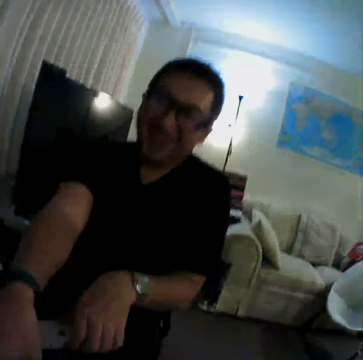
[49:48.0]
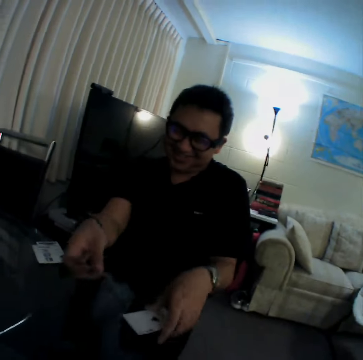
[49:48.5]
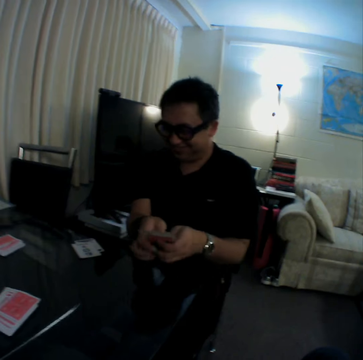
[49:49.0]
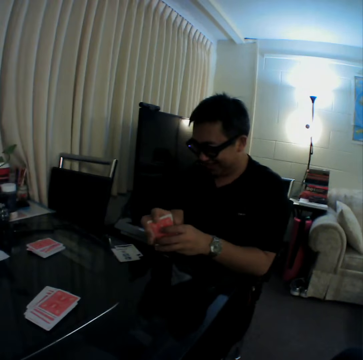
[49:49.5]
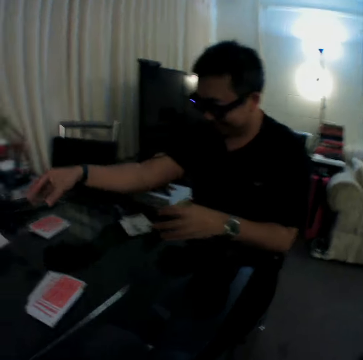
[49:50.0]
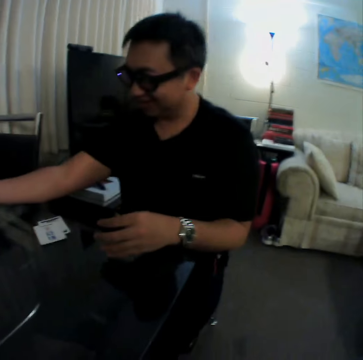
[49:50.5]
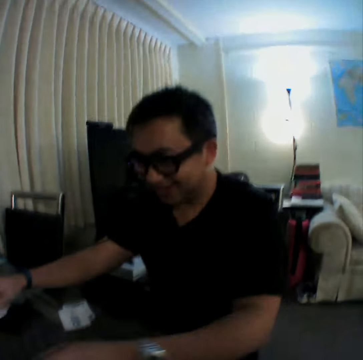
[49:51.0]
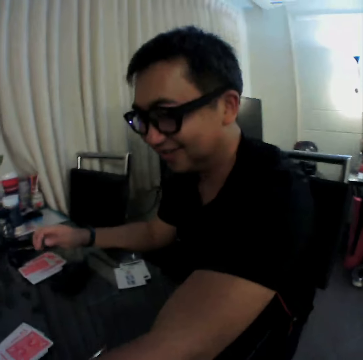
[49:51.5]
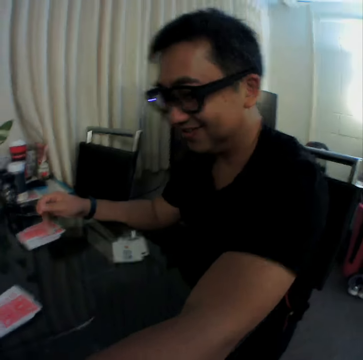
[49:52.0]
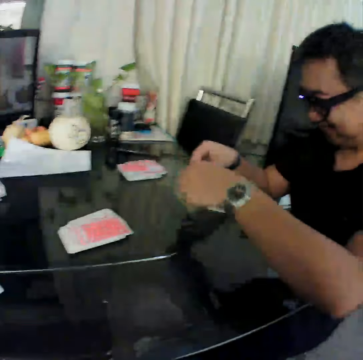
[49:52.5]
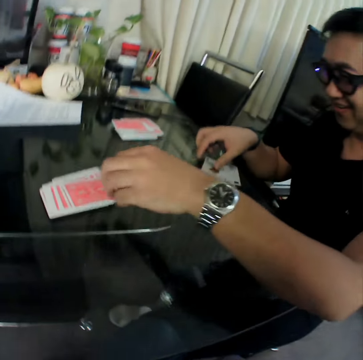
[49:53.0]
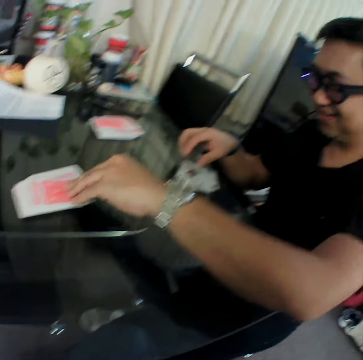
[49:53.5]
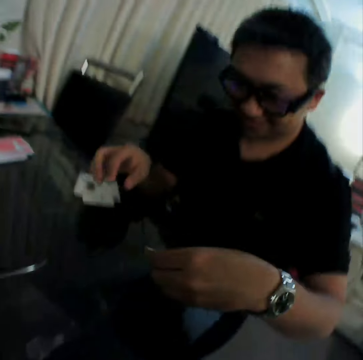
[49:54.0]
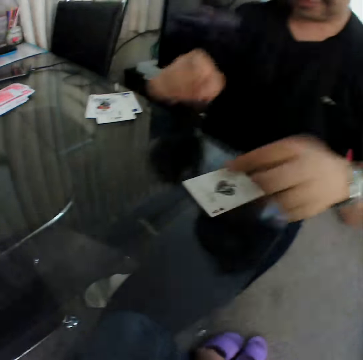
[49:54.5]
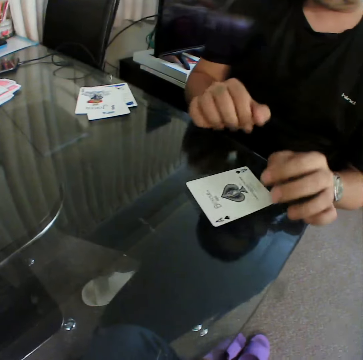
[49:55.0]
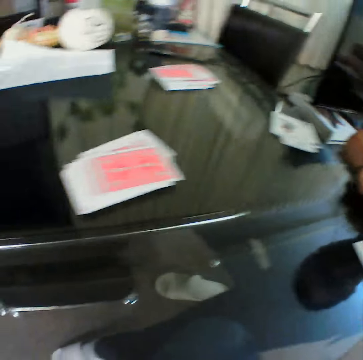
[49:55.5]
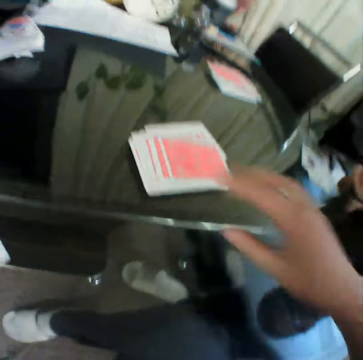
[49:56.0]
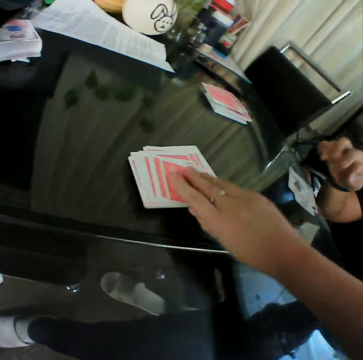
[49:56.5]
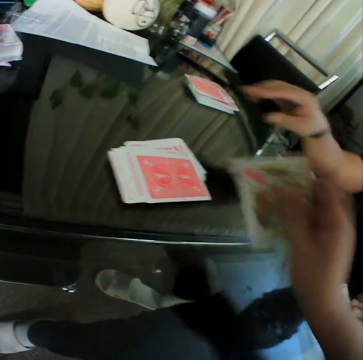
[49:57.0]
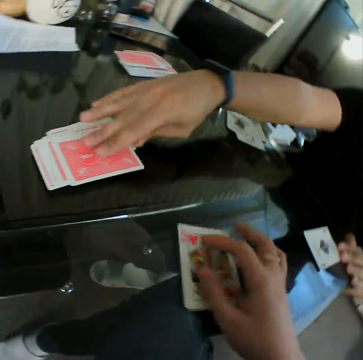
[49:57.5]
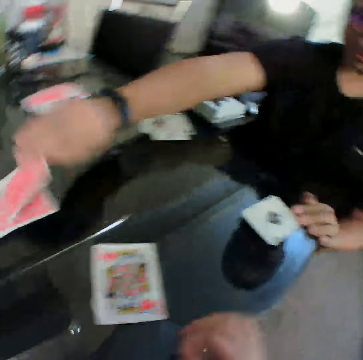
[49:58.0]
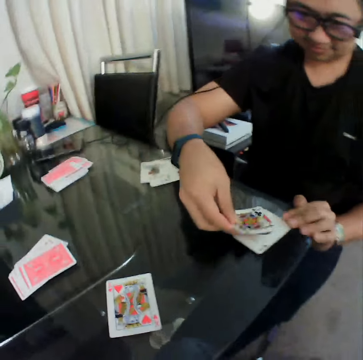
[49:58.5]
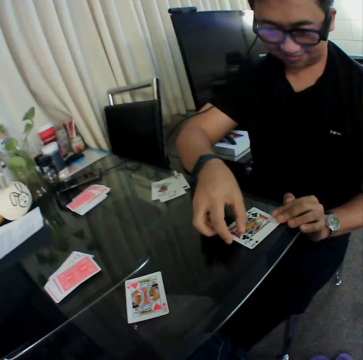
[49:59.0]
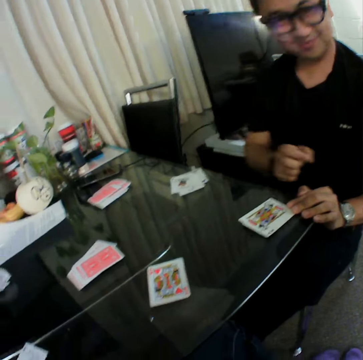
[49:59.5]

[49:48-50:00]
A man laughs. He gathers the cards on the table with his hands. He holds the cards with both hands. He pulls his hand off the cards. He picks up a card. He checks the card. He places the card in his right hand on the table. He picks a card from the deck of cards from the table with his left hand. He checks the card. He places the card in his left hand on the table. The camera wearer picks a card from the deck of cards from the table with his right hand. He checks the card. He places the card in his right hand on the table. The man picks a card from the deck of cards from the table with his right hand. He places the card in his right hand on the table.

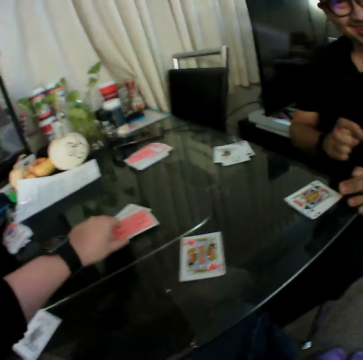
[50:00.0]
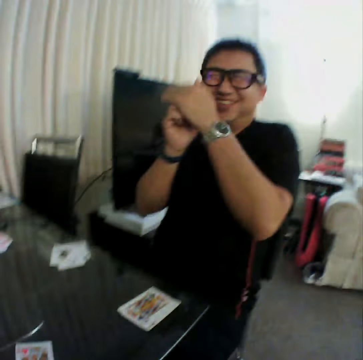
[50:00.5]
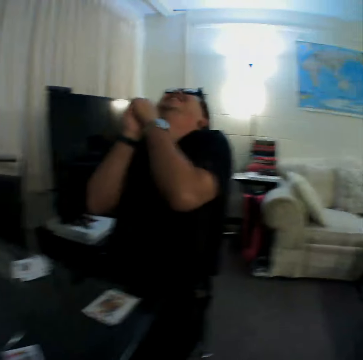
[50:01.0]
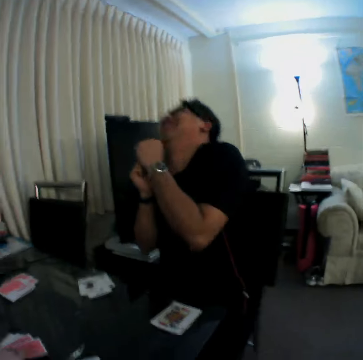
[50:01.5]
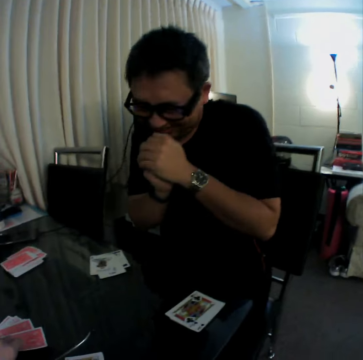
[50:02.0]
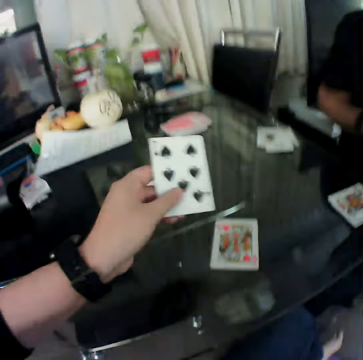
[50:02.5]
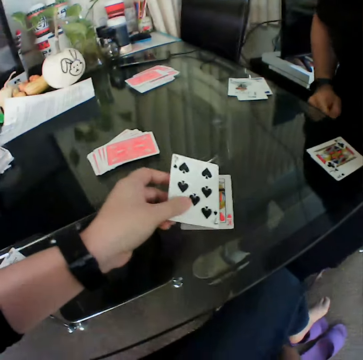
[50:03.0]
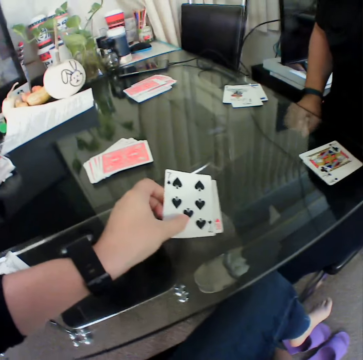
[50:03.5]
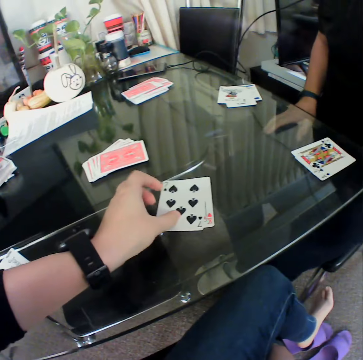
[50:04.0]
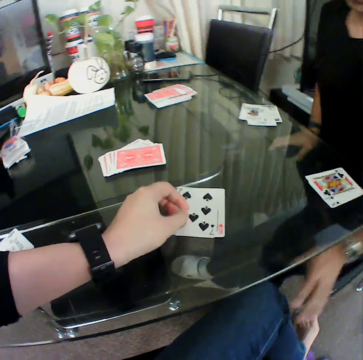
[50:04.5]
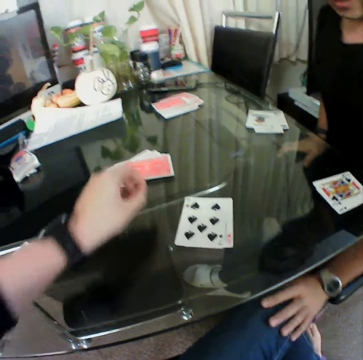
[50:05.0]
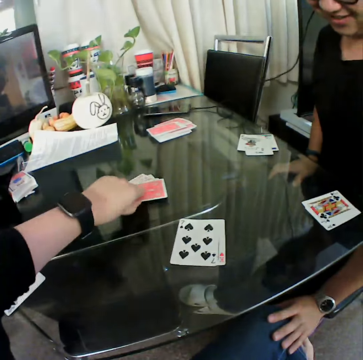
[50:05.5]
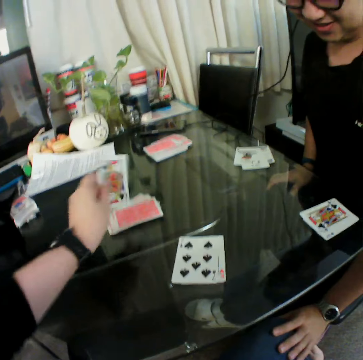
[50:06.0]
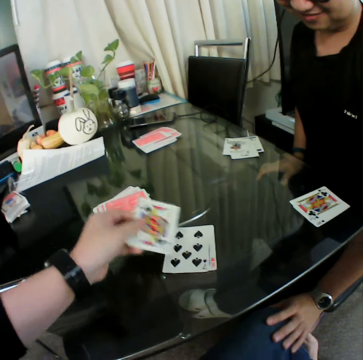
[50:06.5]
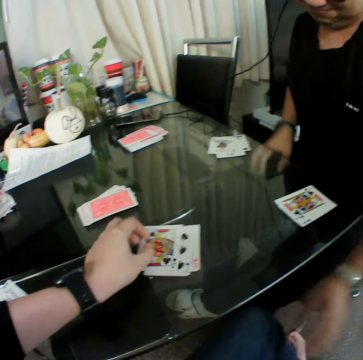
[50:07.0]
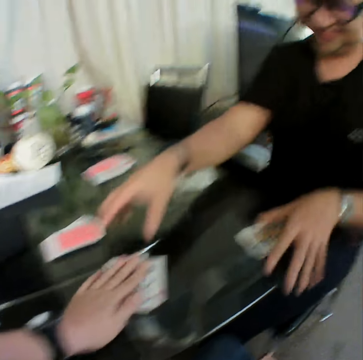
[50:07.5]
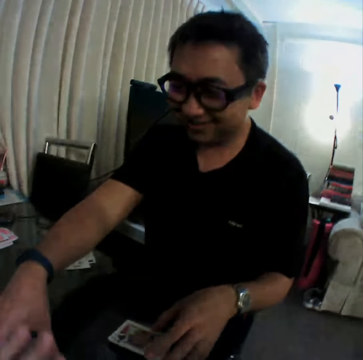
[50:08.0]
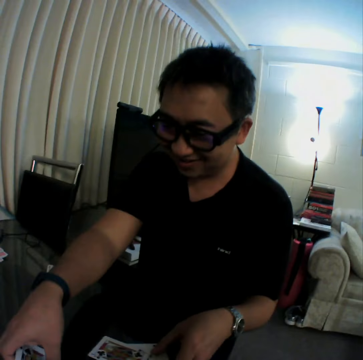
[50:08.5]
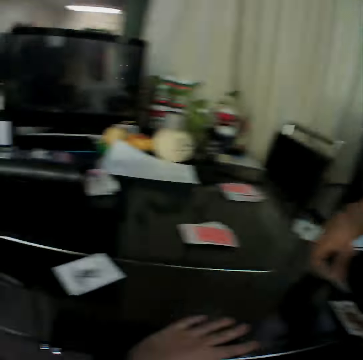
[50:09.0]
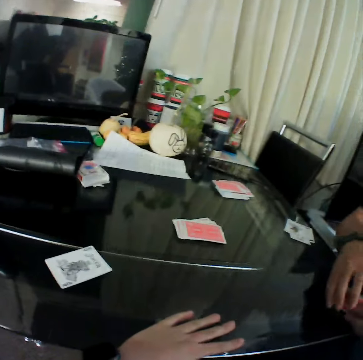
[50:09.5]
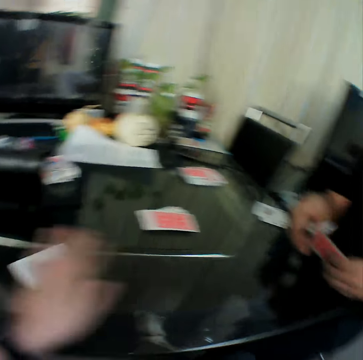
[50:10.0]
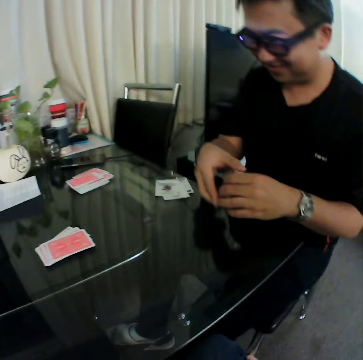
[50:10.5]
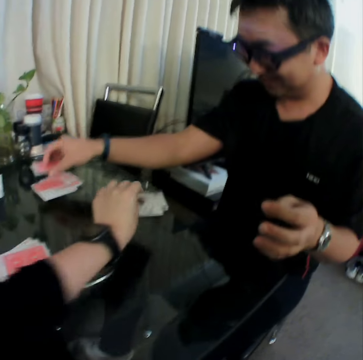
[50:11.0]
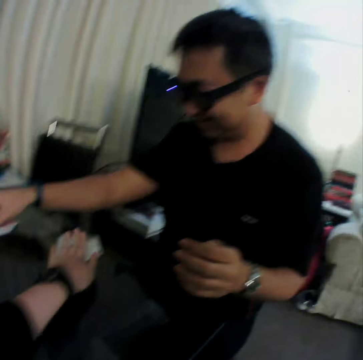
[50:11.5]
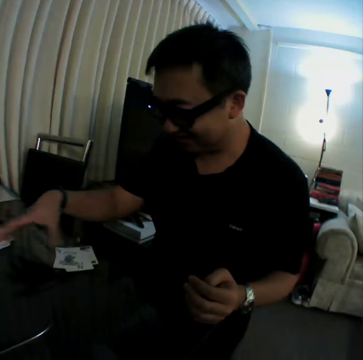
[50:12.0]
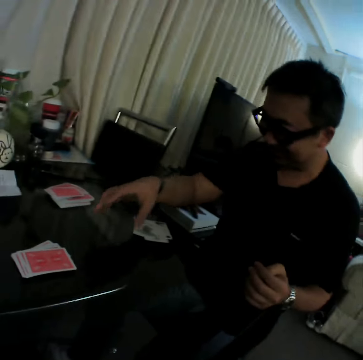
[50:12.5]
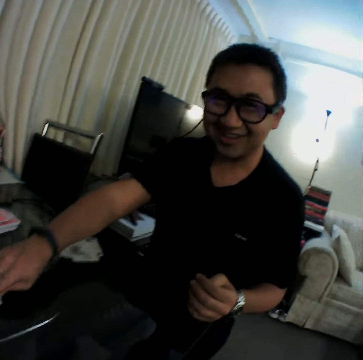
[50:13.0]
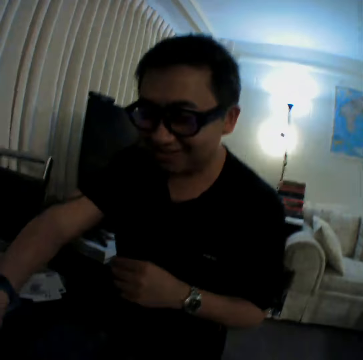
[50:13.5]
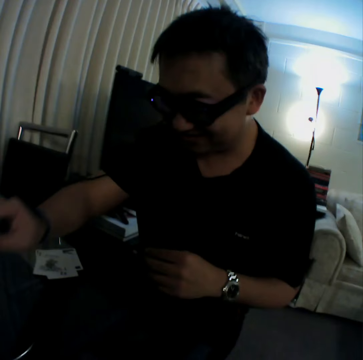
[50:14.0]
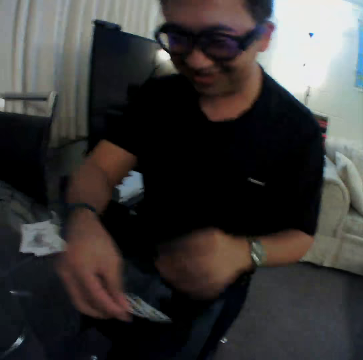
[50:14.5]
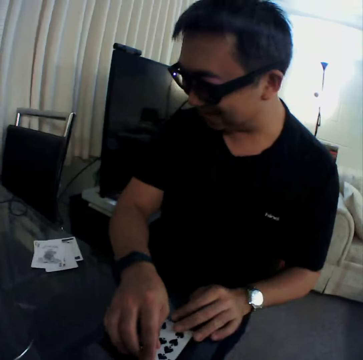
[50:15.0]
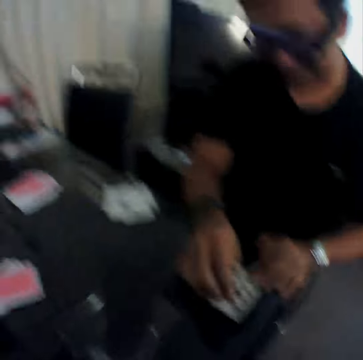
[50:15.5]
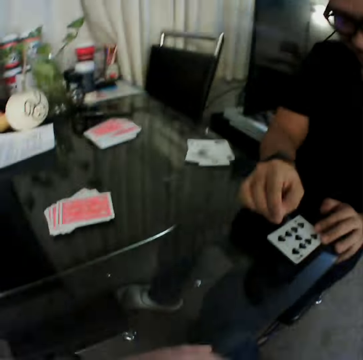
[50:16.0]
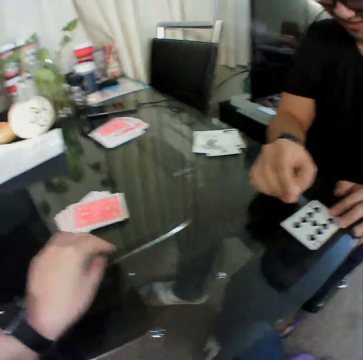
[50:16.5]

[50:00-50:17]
A man laughs. The camera wearer picks a card from a deck of cards from the table with his left hand. He places the card in his left hand on a table. The man places his left hand on the camera wearer's left knee. The camera wearer picks a card from the deck of cards from the table with his left hand. He places the card in his left hand on the table. The man gathers the cards on the table with his hands. The camera wearer holds the table. He picks the card on the table with his left hand, passes the cards in his left hand to his right hand, and places the card in his left hand on the table. The man puts the cards on a card. He picks up a card. He places the card in his right hand on the table.

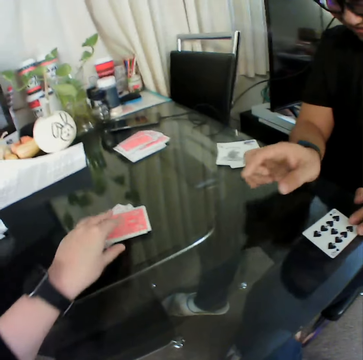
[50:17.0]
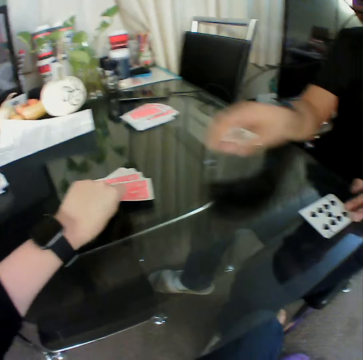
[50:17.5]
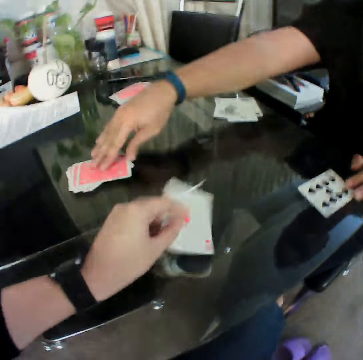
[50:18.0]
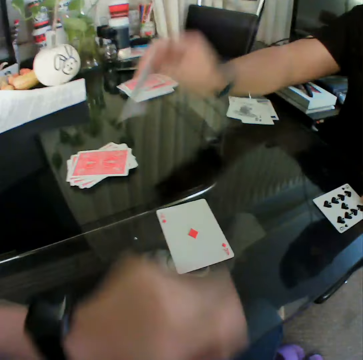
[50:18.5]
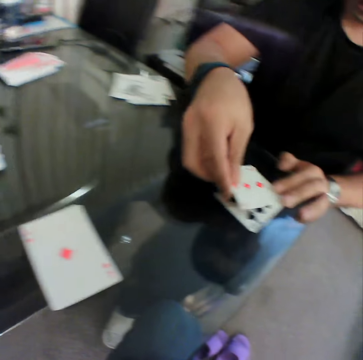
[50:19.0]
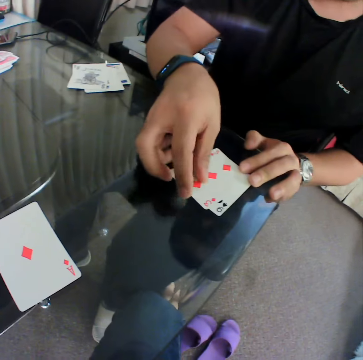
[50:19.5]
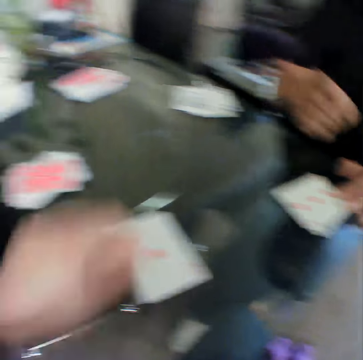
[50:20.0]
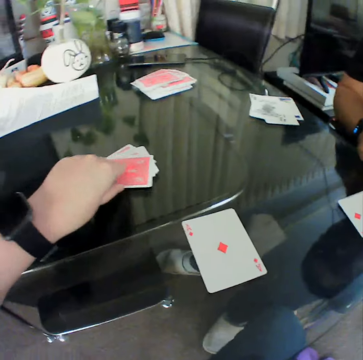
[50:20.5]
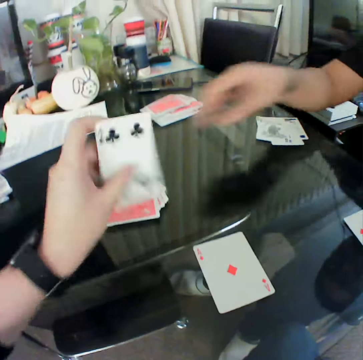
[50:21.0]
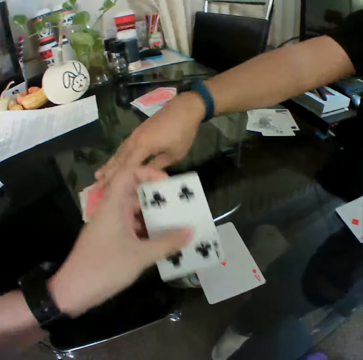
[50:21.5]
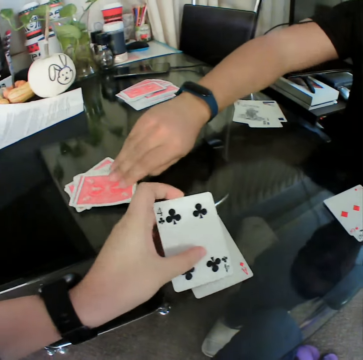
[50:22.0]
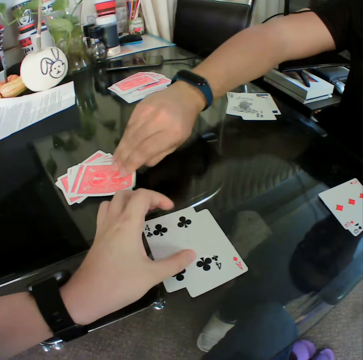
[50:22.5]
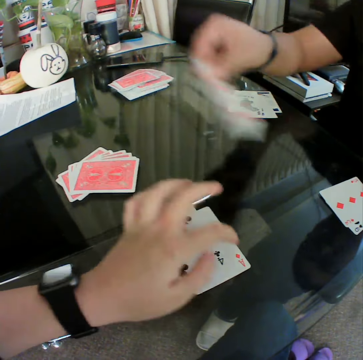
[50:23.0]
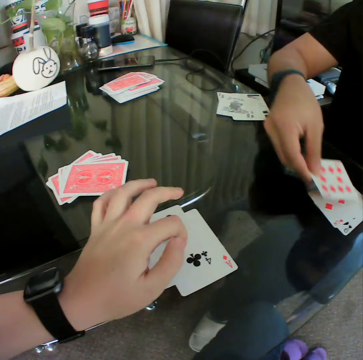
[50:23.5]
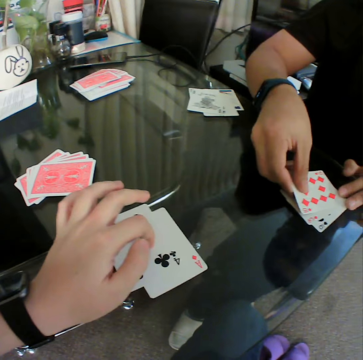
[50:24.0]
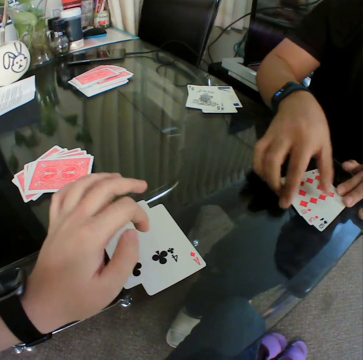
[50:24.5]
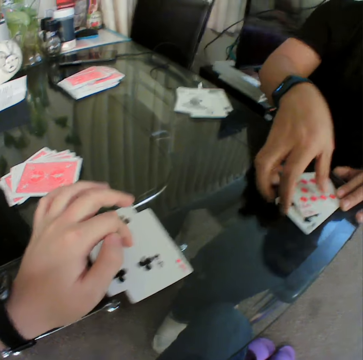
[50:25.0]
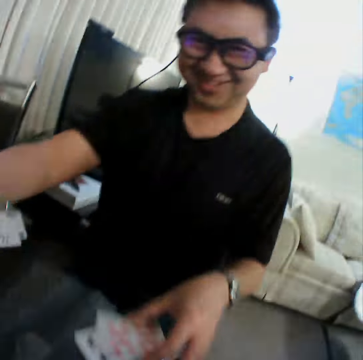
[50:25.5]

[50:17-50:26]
The camera wearer picks a card from a deck of cards from the table with his left hand. He places the card in his left hand on a table. A man picks a card from the deck of cards from the table with his right hand. He places the card in his right hand on the table. The camera wearer picks a card from the deck of cards from the table with his left hand. He checks the card. He places the card in his left hand on the table. The man picks a card from the deck of cards from the table with his right hand. He checks the card. He places the card in his right hand on the table.
